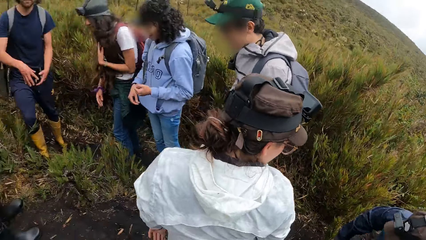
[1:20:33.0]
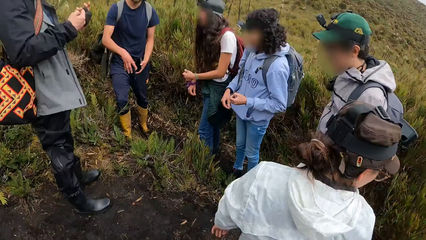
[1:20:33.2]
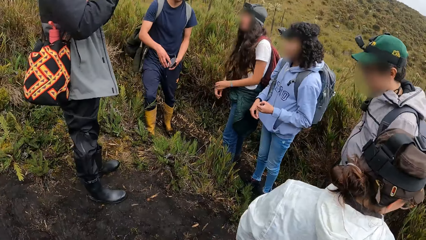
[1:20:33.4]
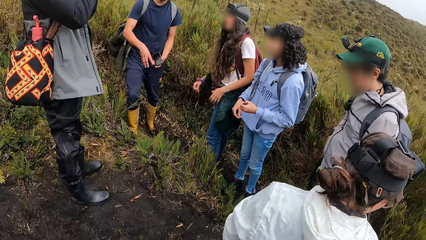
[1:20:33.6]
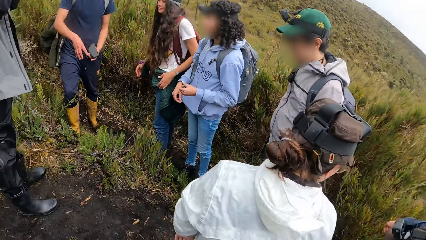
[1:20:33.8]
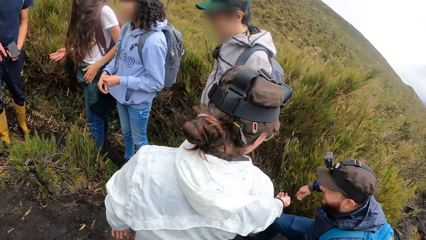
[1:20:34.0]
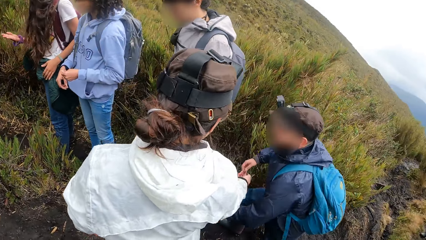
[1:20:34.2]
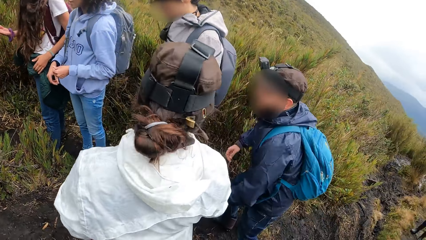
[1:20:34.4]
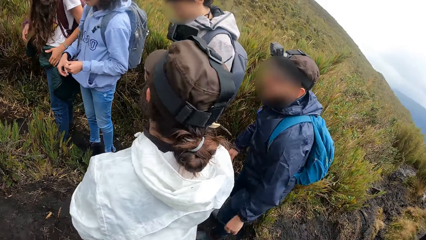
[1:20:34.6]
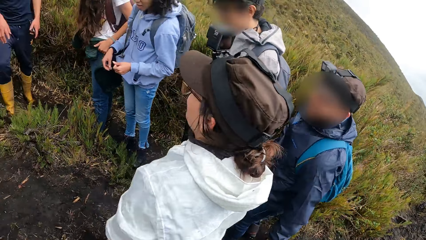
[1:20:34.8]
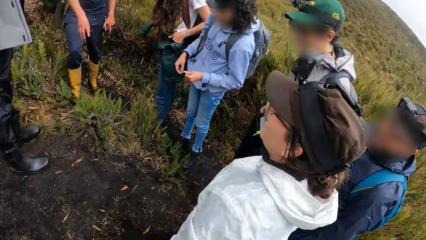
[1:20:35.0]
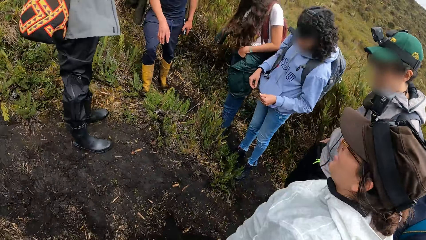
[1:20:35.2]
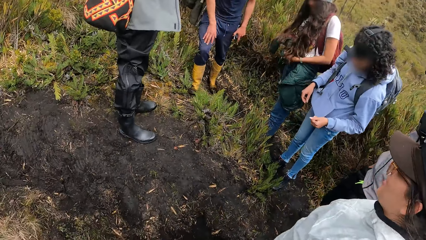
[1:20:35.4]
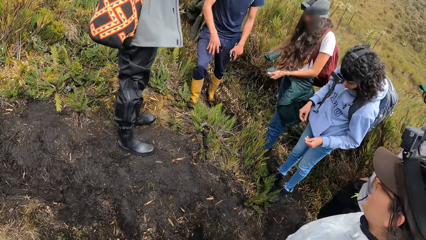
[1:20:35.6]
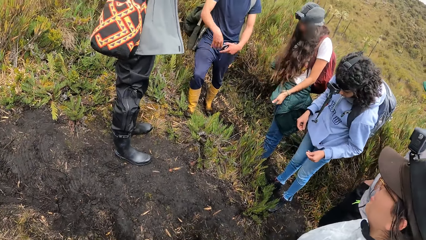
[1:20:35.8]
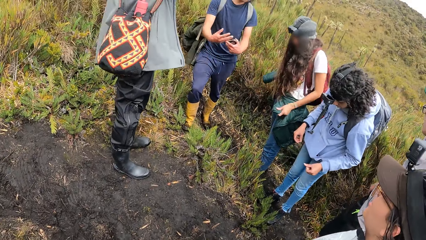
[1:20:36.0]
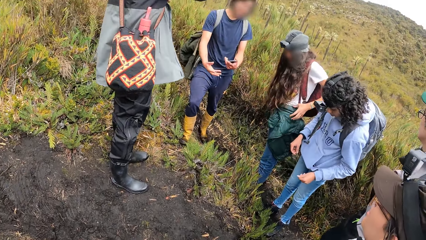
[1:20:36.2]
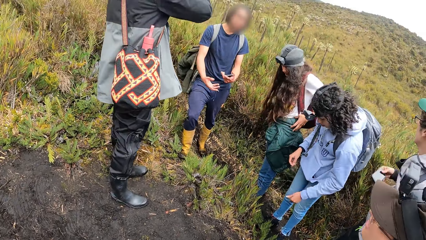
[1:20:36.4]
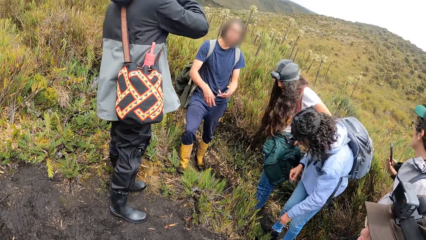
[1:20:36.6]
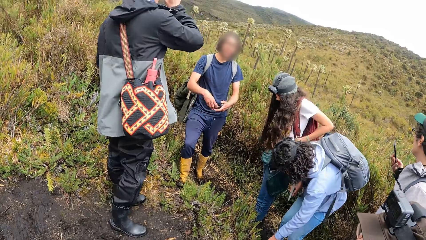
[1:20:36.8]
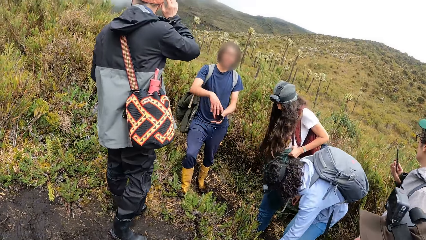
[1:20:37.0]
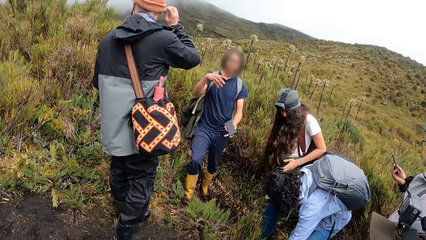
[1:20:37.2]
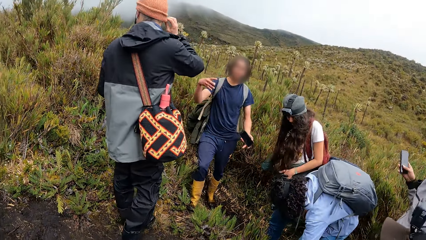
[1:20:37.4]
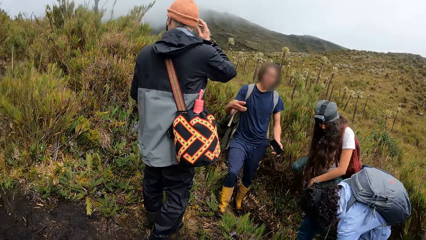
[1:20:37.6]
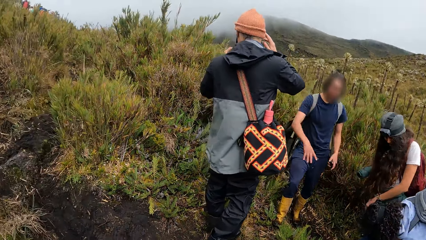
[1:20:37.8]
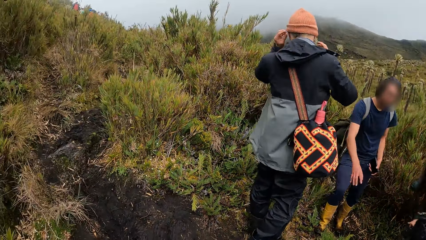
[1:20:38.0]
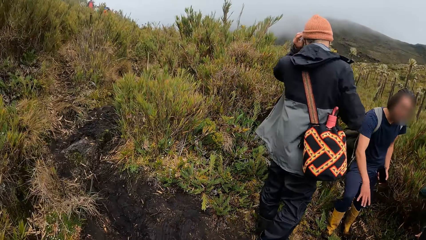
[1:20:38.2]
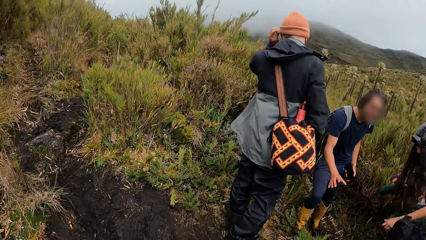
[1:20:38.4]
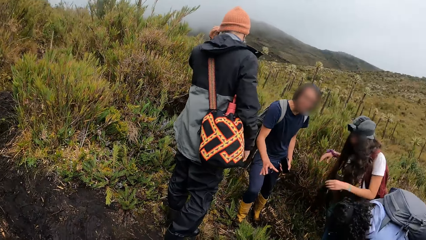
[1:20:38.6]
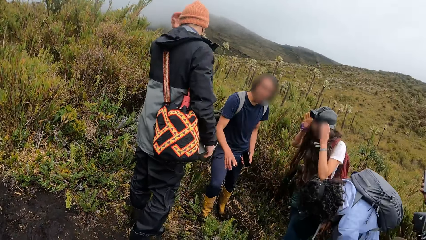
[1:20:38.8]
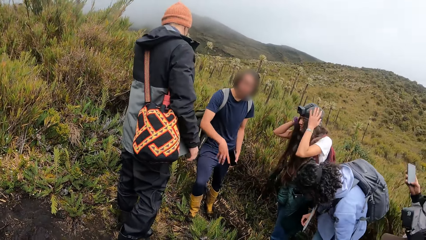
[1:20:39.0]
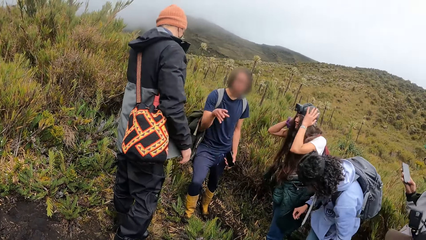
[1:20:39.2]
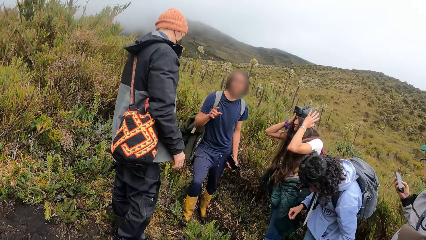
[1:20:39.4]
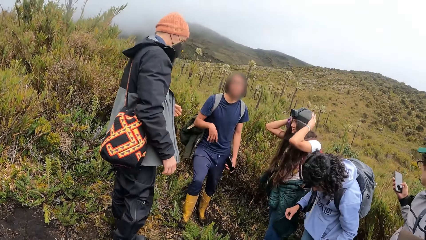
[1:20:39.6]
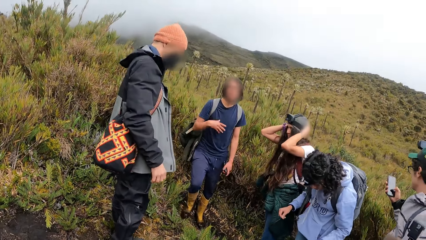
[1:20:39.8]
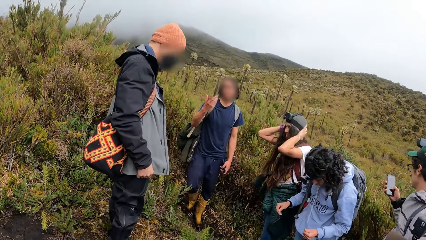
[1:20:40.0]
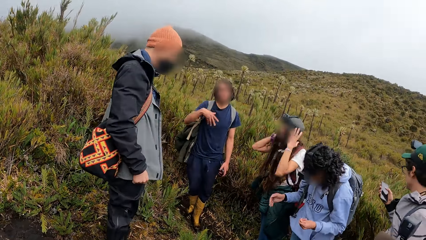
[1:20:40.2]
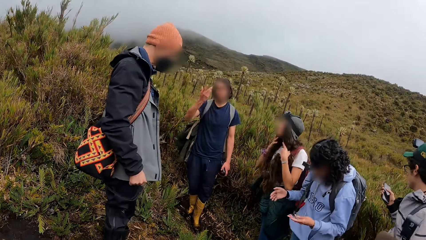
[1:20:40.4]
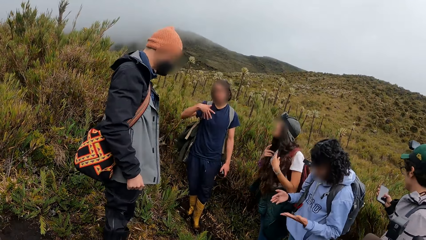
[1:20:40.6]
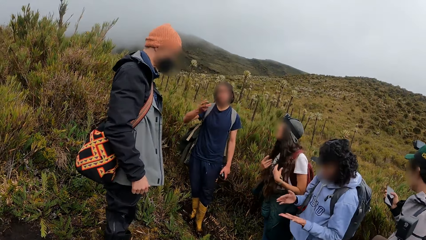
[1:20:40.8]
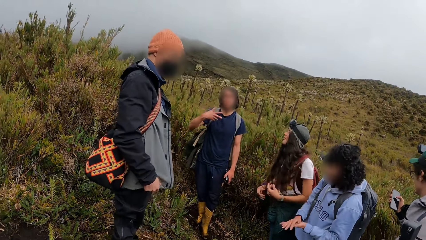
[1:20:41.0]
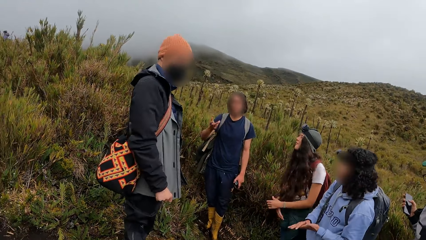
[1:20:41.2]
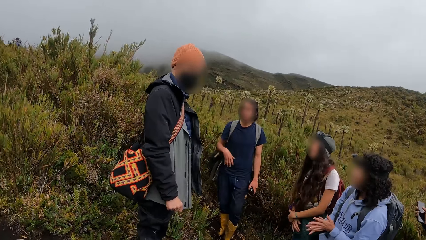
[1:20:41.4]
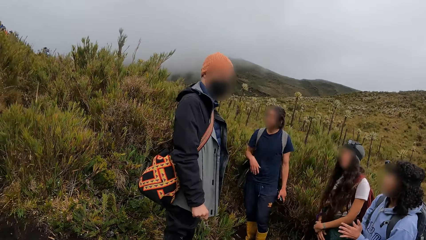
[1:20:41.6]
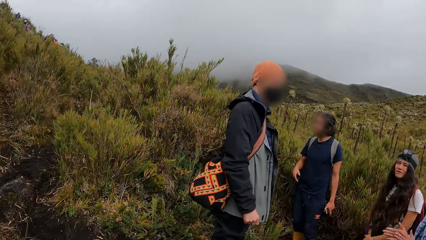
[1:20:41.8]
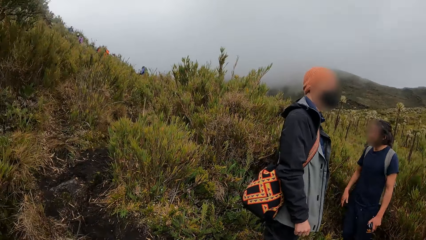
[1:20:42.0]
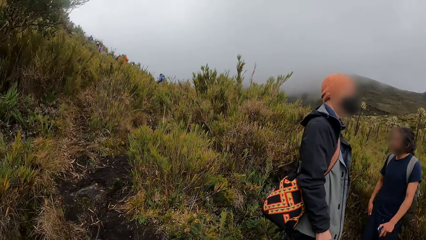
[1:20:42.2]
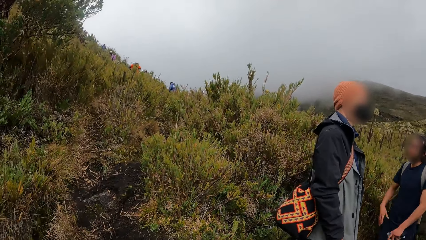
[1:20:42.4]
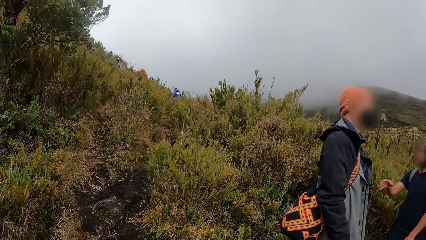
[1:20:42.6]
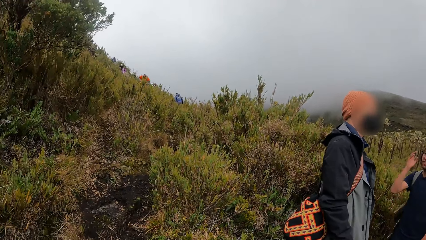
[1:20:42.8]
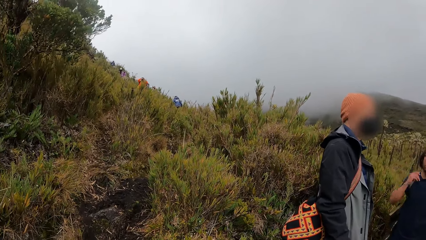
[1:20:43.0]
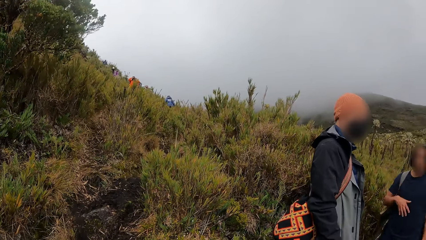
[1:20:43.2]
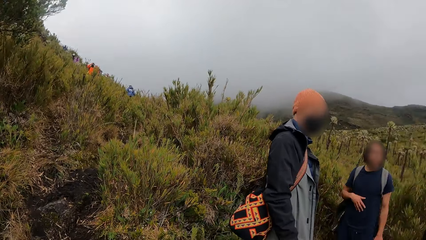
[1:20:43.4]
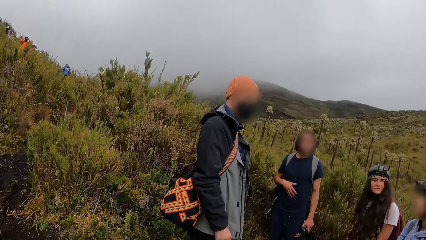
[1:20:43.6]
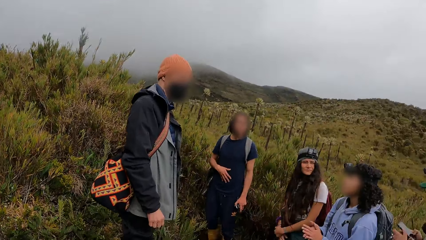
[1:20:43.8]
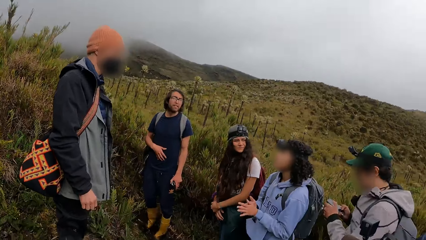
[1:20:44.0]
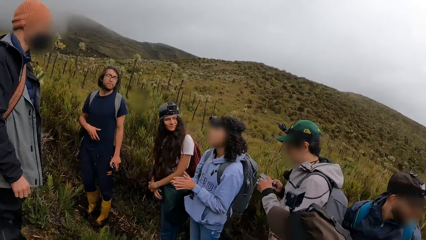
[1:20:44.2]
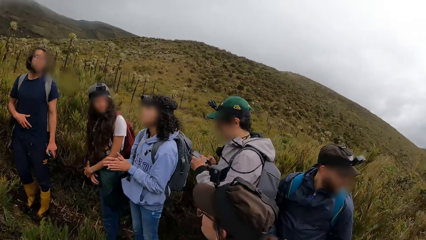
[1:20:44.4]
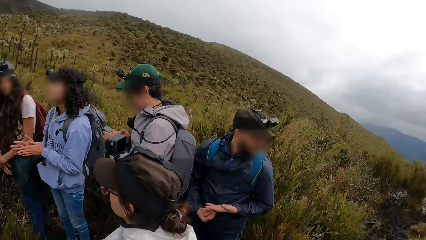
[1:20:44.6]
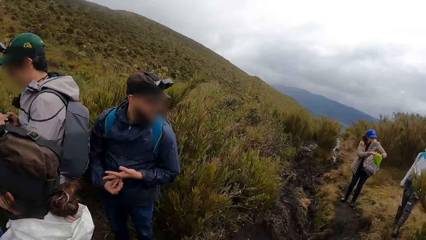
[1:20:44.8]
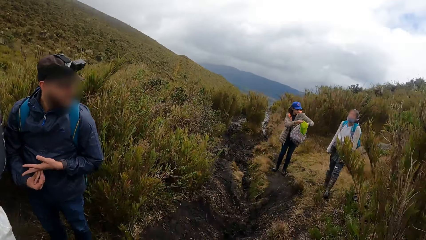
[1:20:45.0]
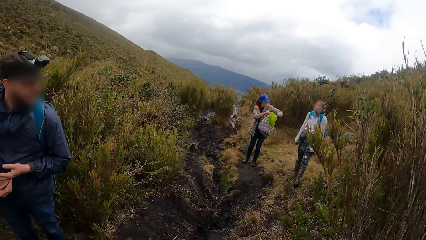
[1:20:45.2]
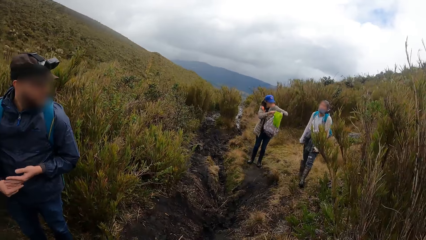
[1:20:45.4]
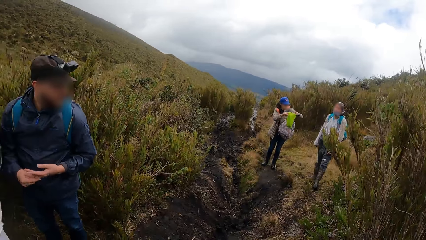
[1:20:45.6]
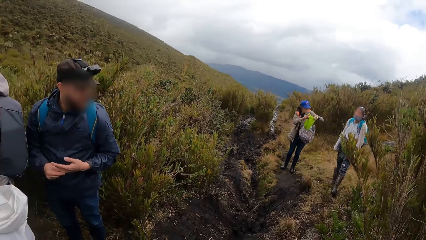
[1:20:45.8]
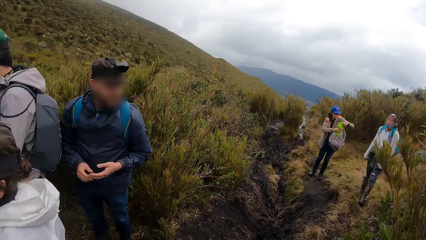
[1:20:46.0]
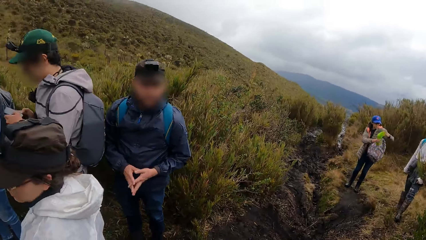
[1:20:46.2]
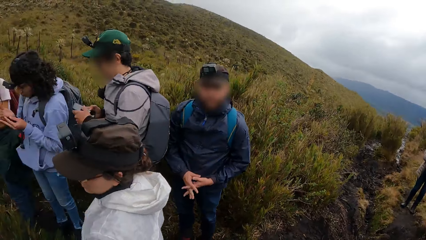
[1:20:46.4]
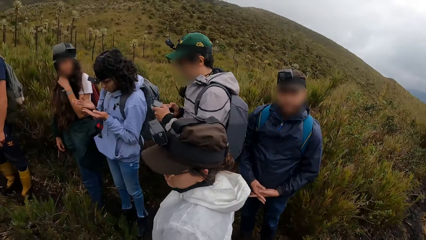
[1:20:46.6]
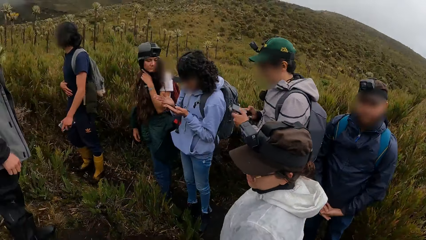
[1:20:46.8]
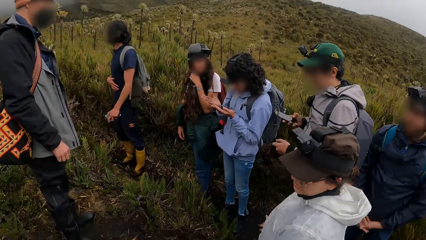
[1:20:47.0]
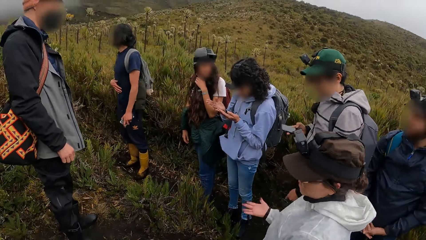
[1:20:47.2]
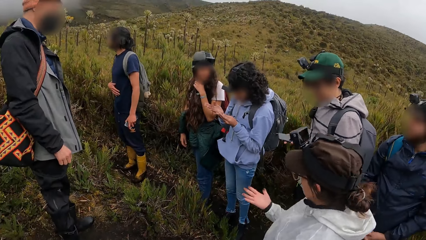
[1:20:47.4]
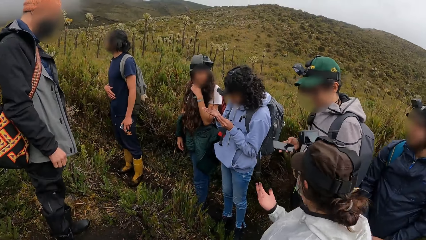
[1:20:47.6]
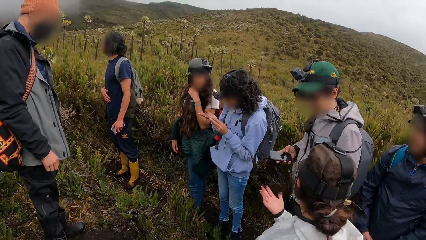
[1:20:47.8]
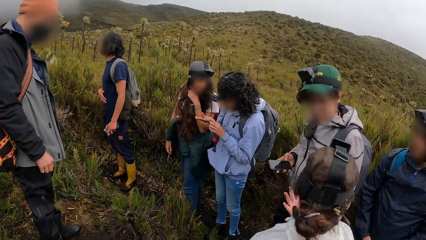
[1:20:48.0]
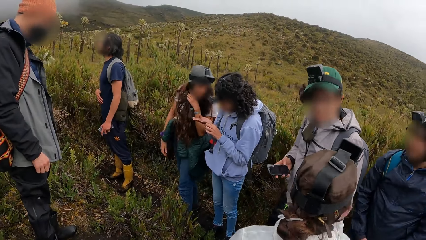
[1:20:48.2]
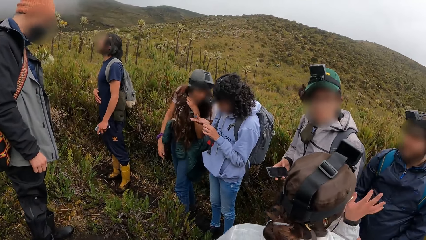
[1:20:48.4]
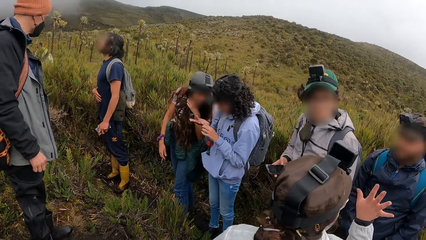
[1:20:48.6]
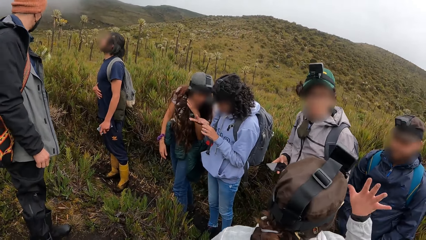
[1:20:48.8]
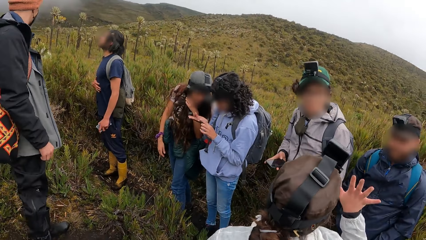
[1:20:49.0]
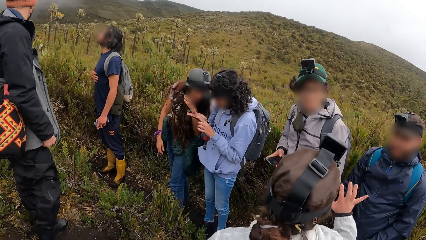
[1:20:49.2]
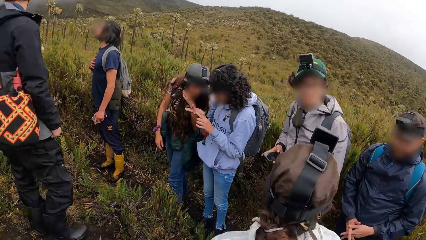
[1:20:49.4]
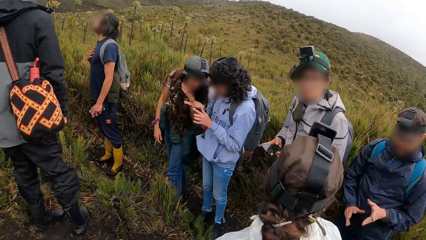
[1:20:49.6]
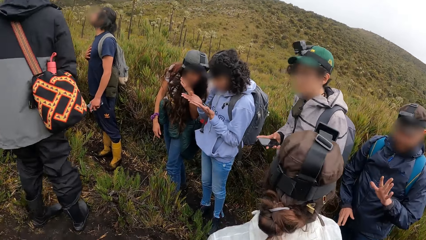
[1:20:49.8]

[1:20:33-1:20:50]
The man takes out a phone from a trouser pocket with his right hand. The man gestures out with his hand. The man operates the phone in his right hand. The camera wearer looks around the field. The man gestures out with his hand. The man operates the phone with both hands. The camera wearer looks around the field.
